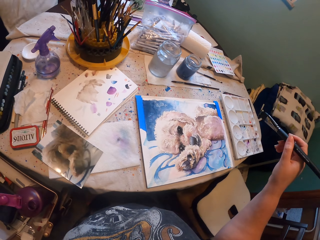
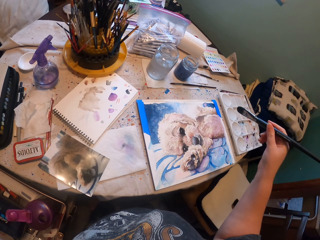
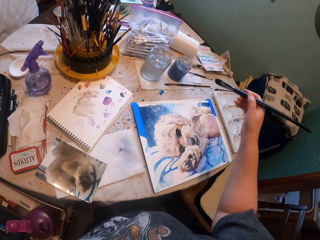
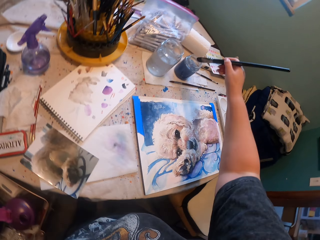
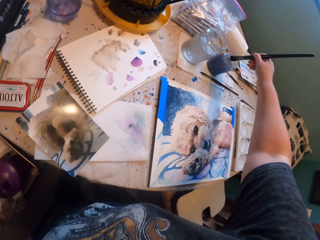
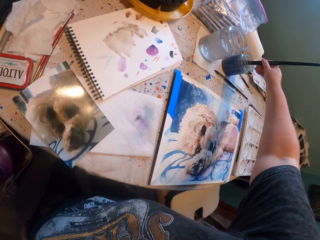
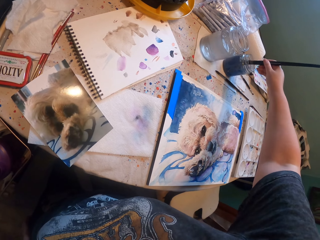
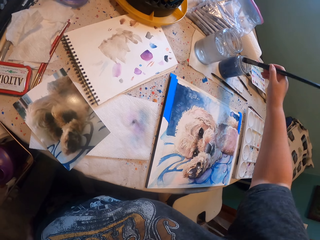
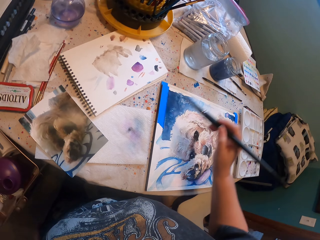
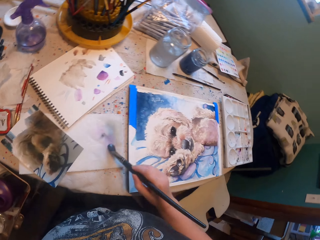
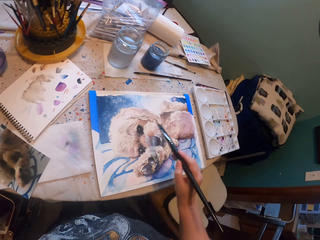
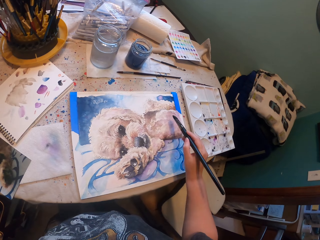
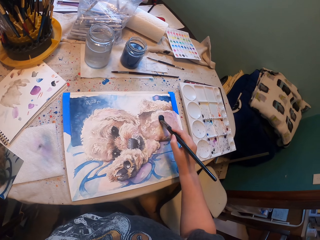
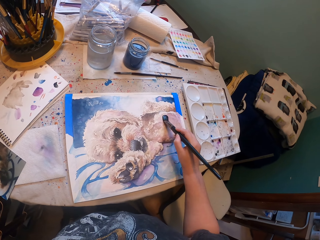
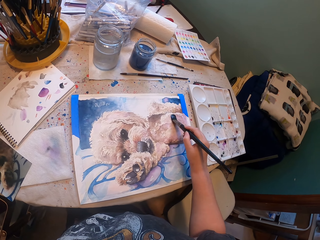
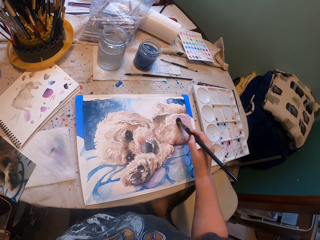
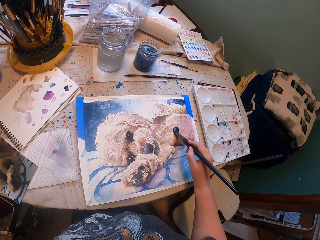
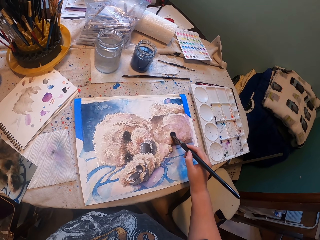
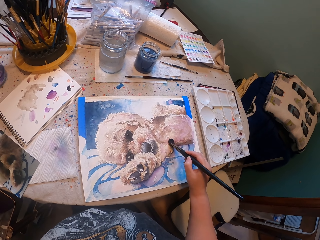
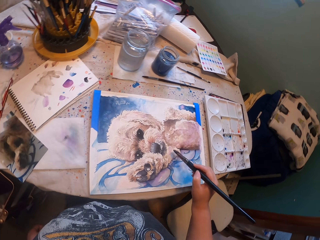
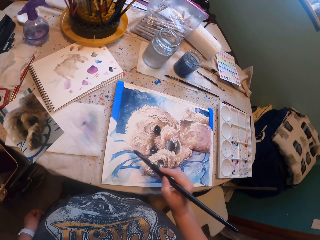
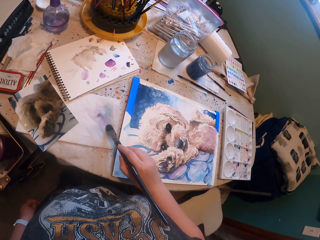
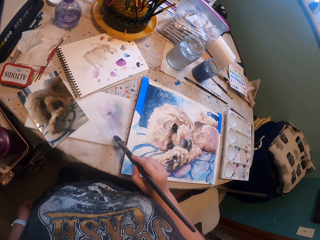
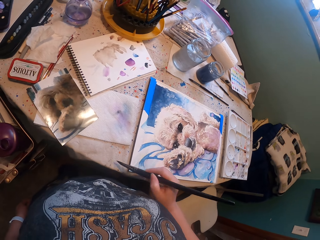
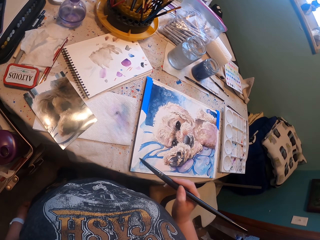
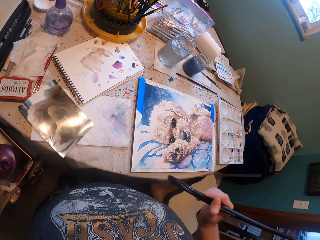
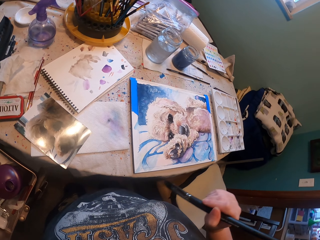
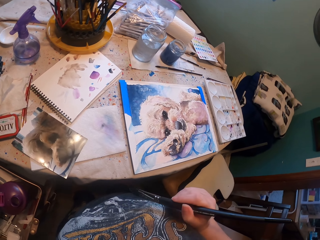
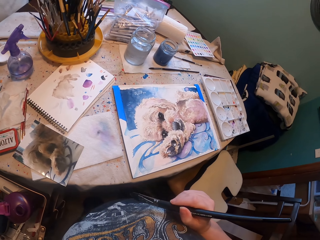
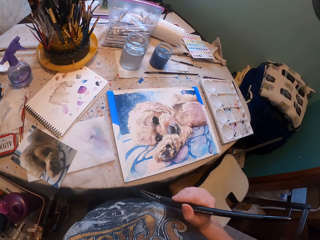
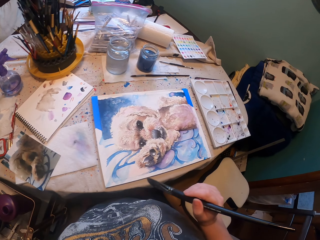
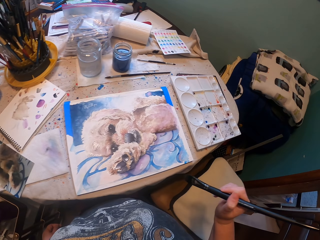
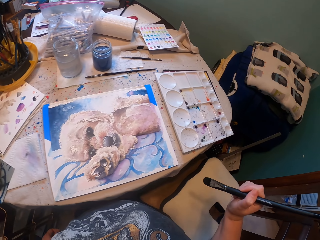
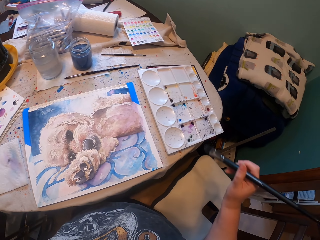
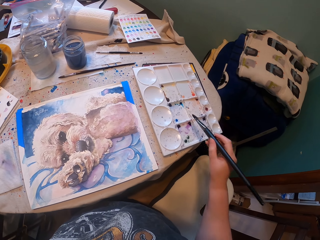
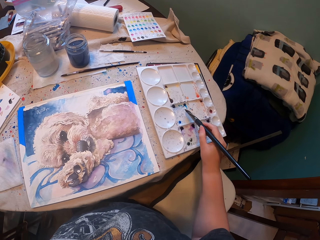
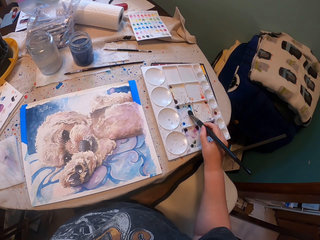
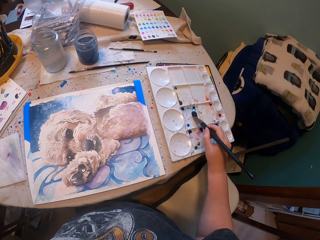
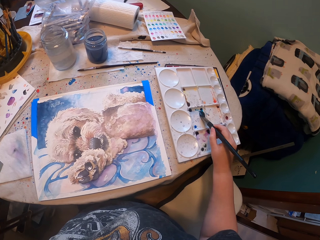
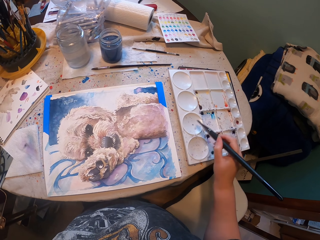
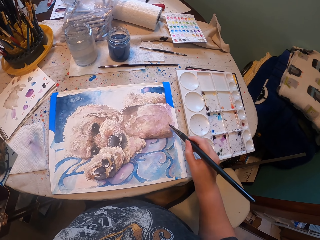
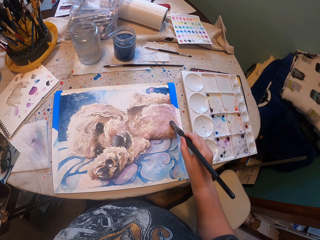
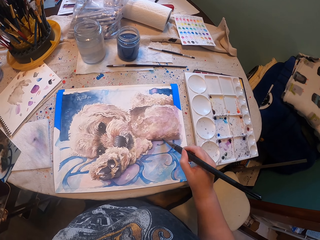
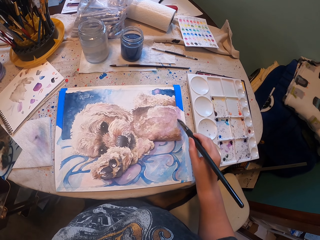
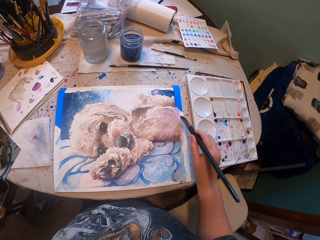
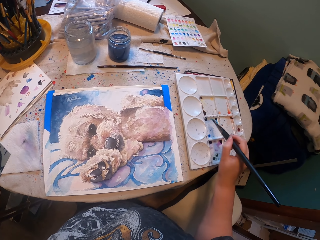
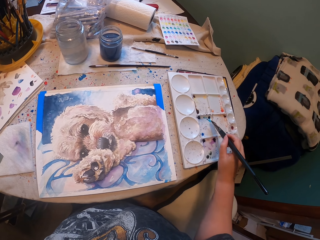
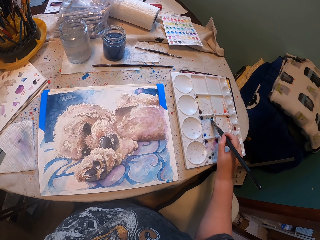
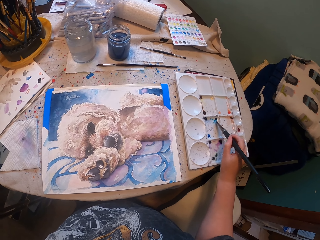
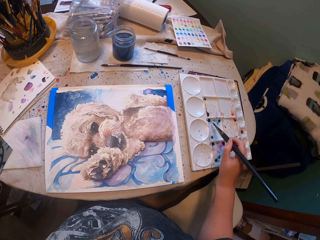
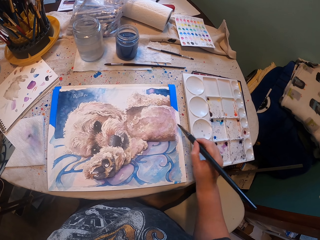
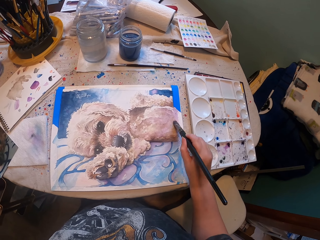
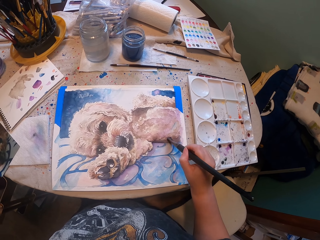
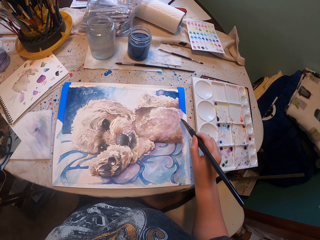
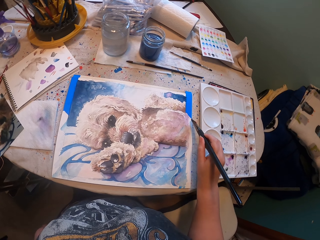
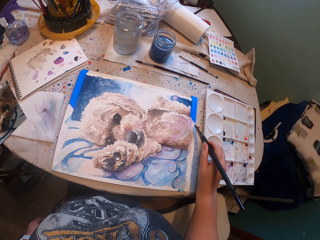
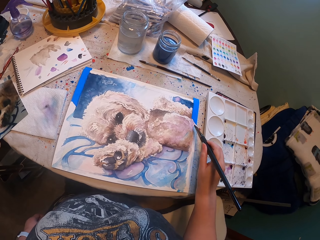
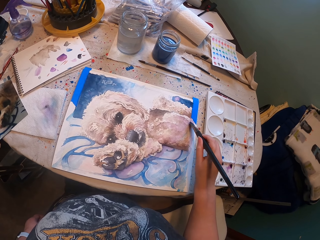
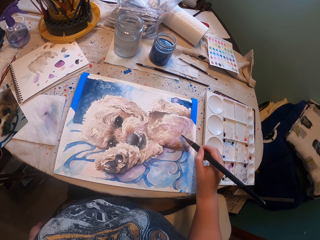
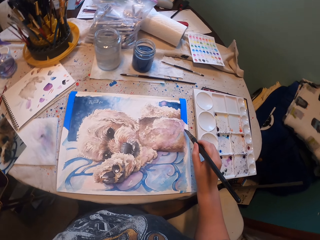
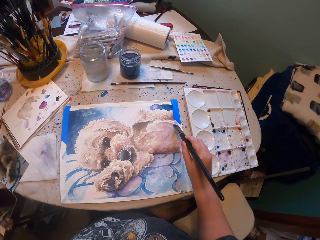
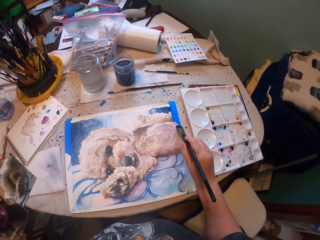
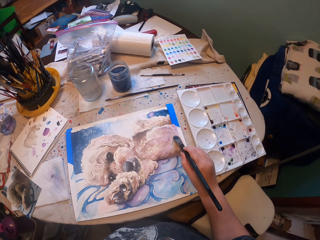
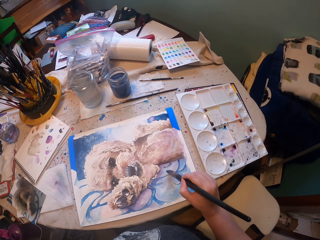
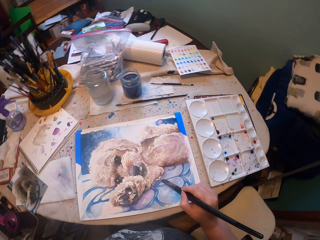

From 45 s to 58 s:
The camera wearer dips a brush in paint. They paint something with the brush. They touch paper with the paint. They paint something with the brush. They touch colors. They paint something with the brush. They dip the brush in something. They paint something with the brush.

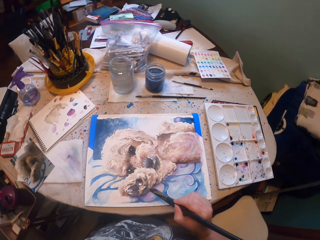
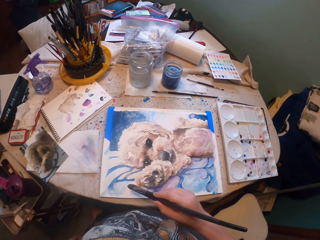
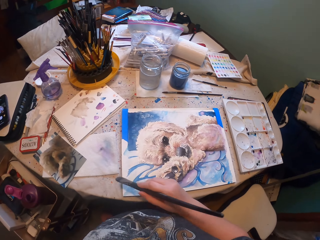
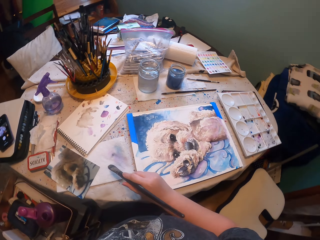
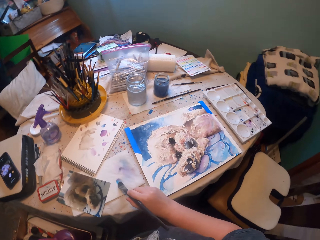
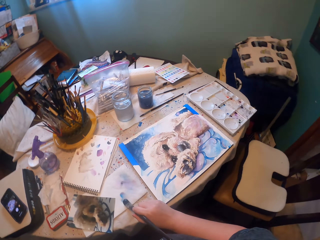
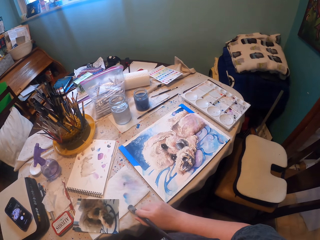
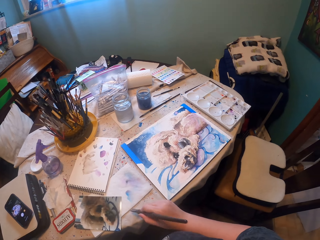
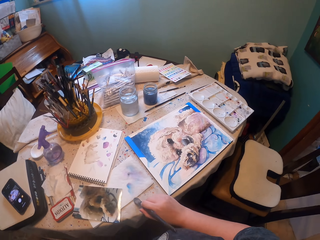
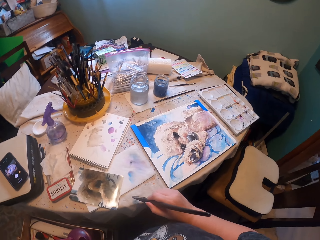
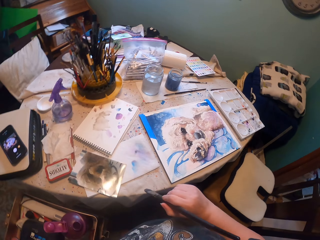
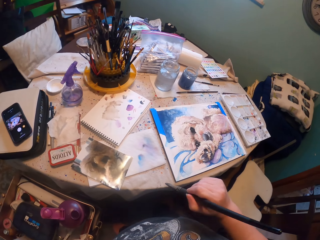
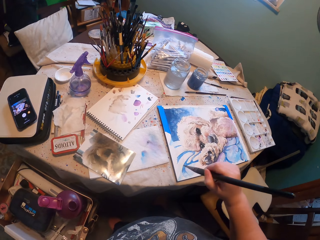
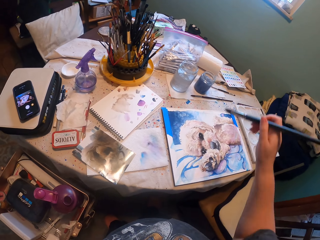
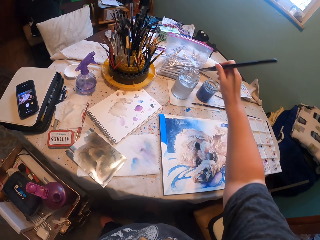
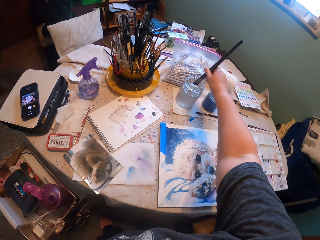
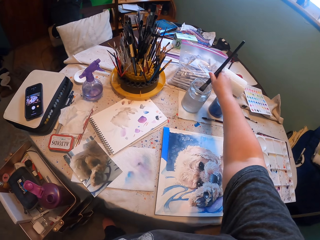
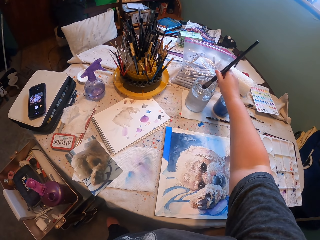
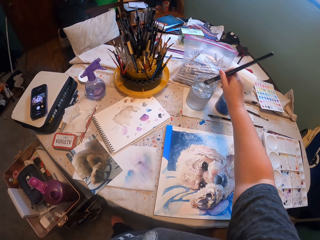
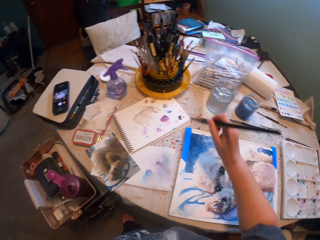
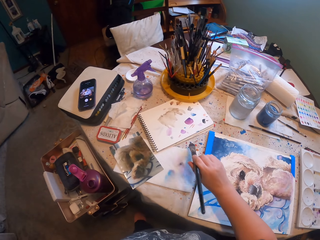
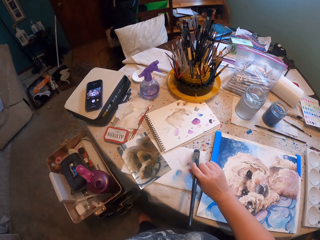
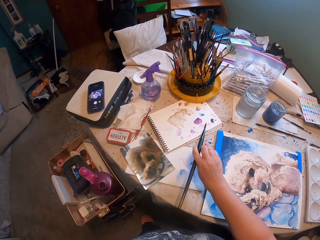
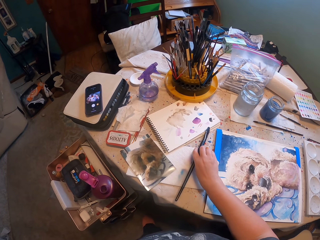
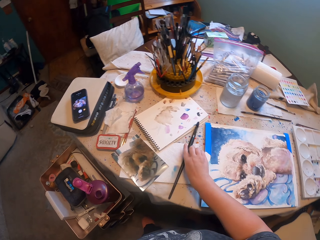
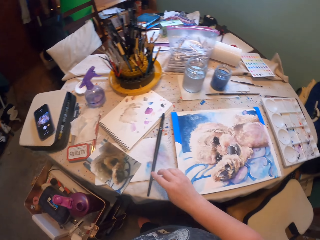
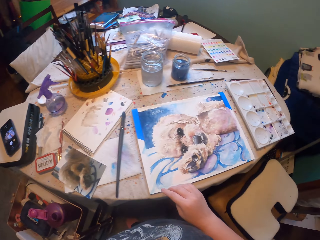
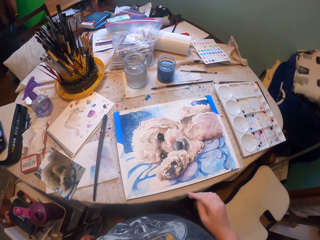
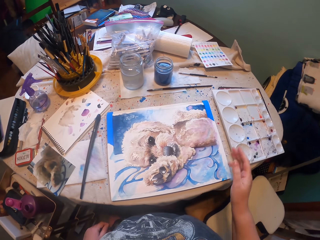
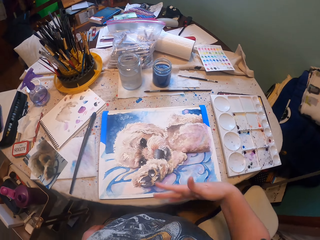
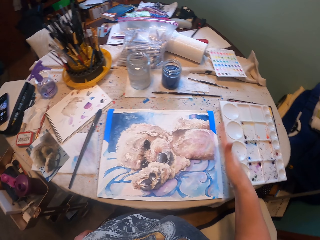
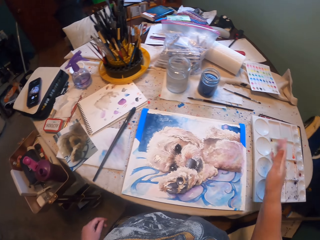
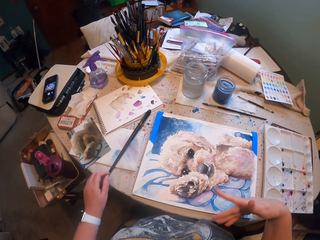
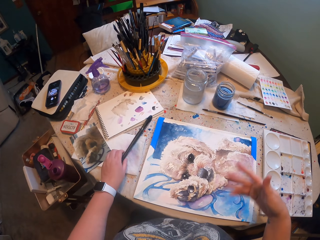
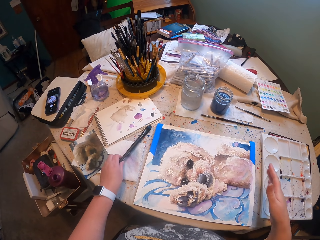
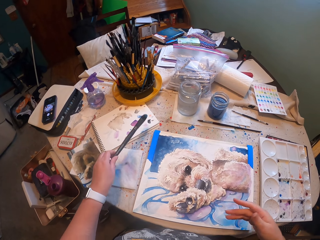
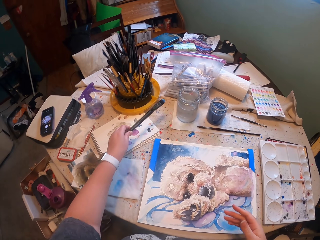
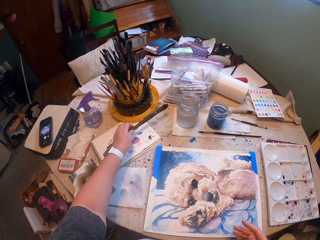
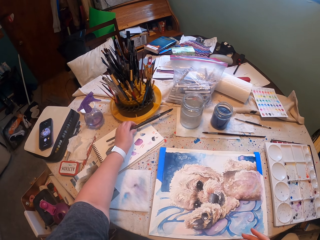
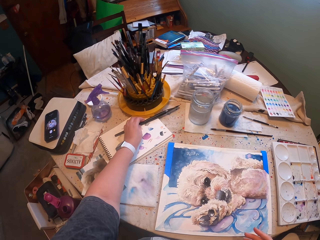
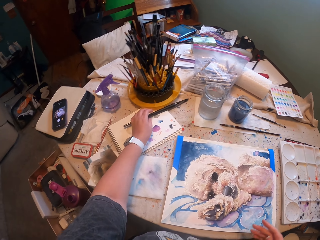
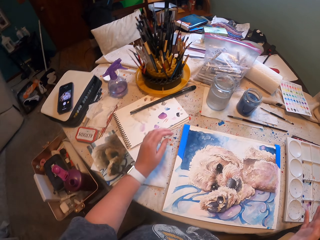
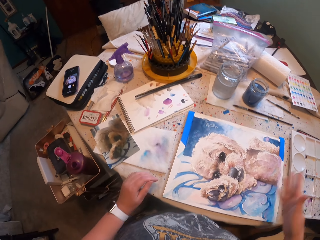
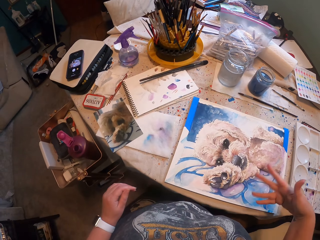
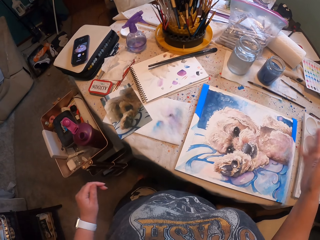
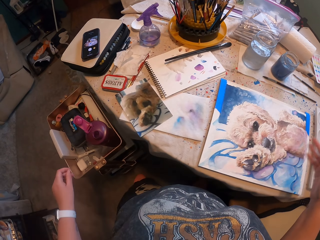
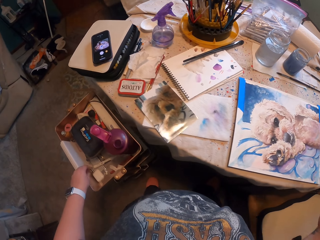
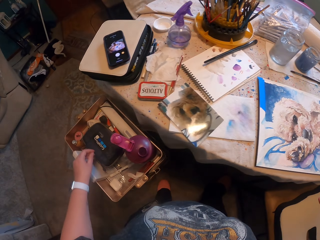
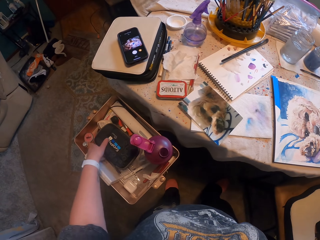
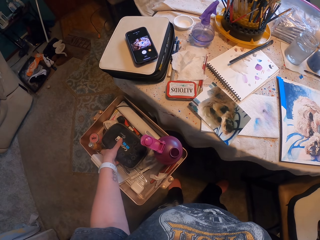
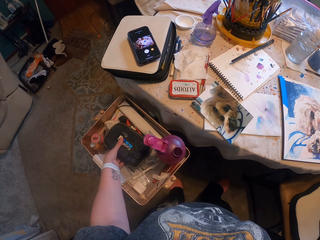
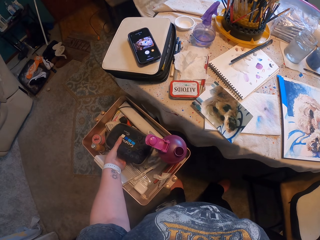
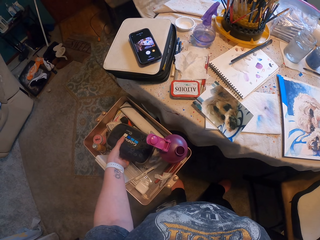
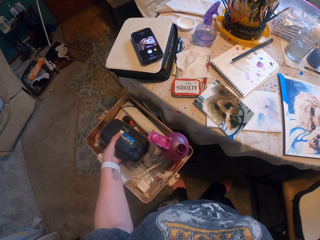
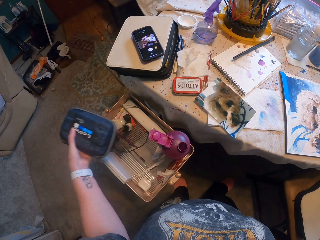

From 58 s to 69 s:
The camera wearer touches paper with paint. They dip a brush in the paint. They place the brush on the table. They do something with a hand. They move the brush on the table. They do something with the hand. They raise the hand up.
